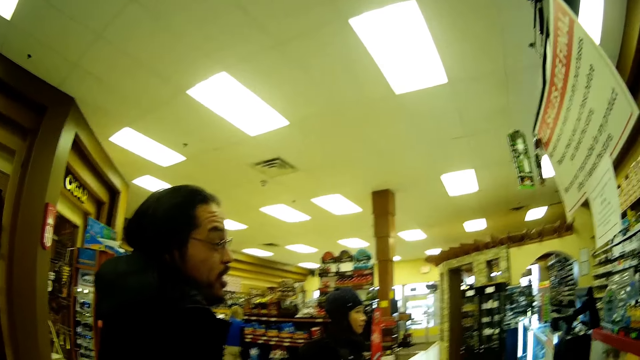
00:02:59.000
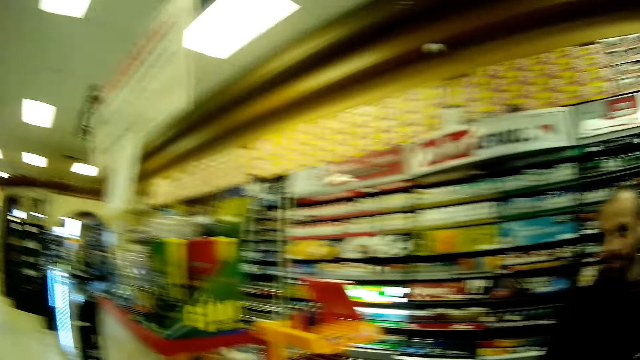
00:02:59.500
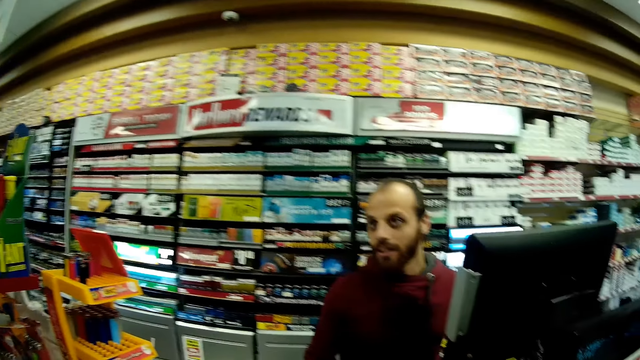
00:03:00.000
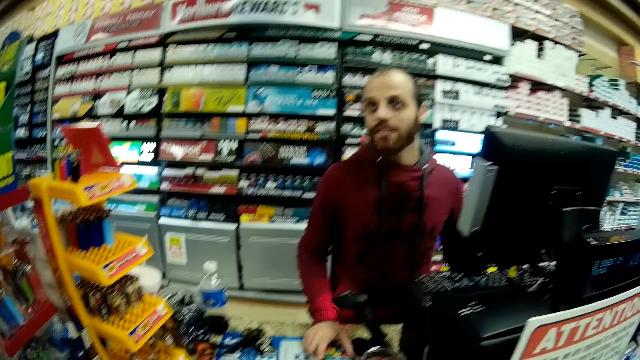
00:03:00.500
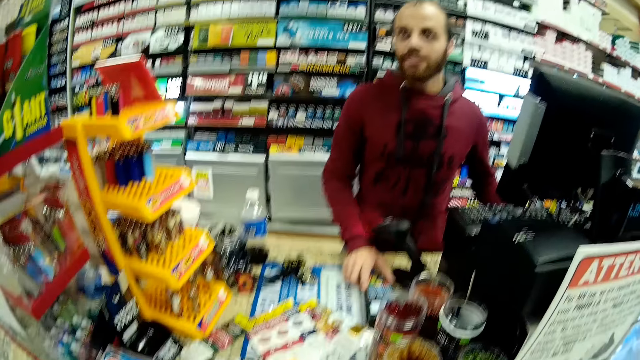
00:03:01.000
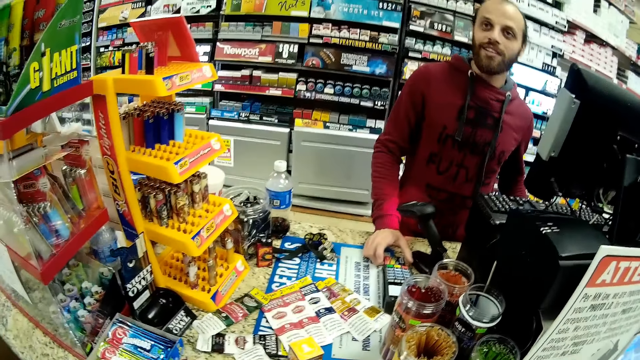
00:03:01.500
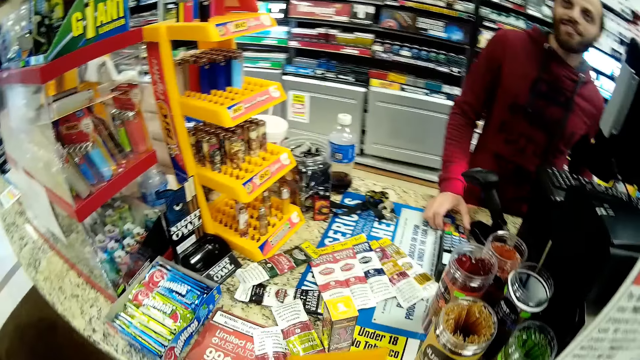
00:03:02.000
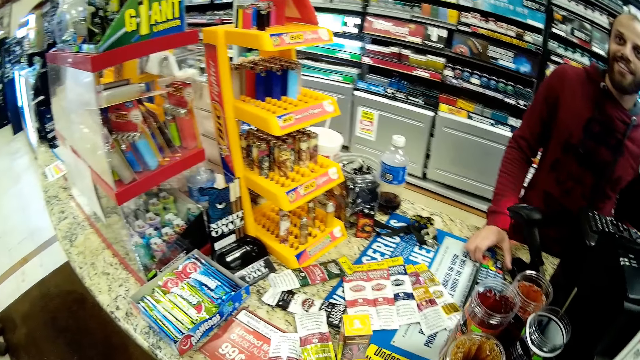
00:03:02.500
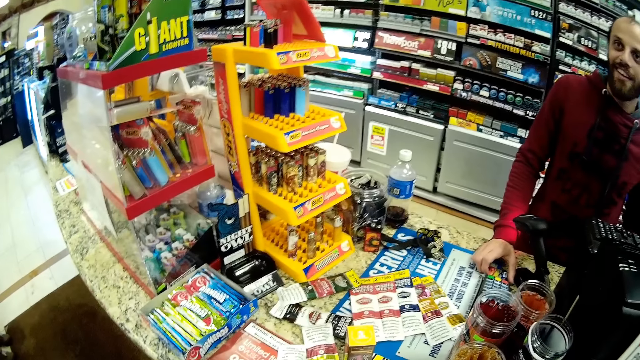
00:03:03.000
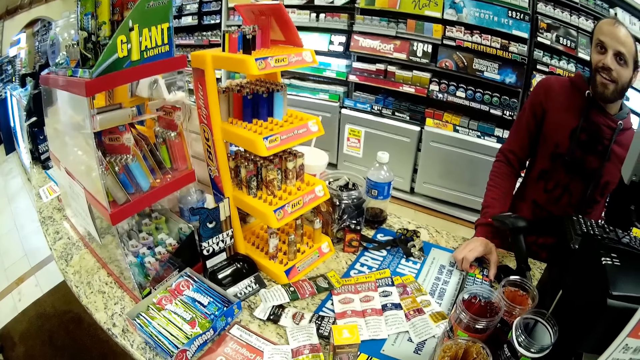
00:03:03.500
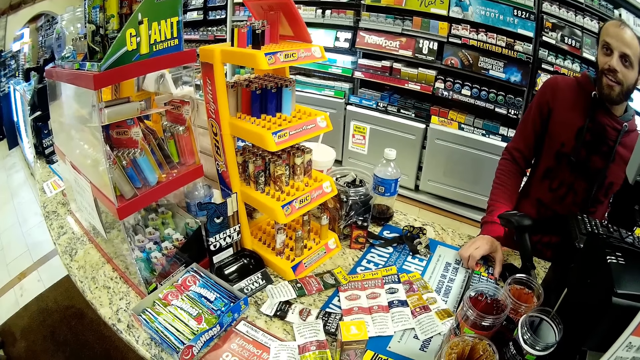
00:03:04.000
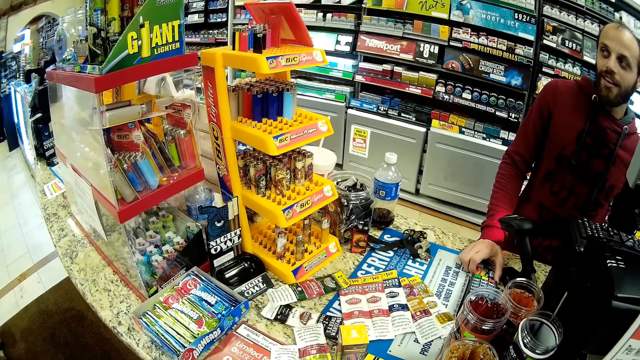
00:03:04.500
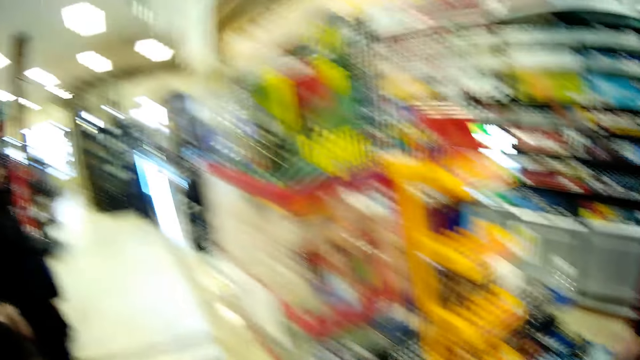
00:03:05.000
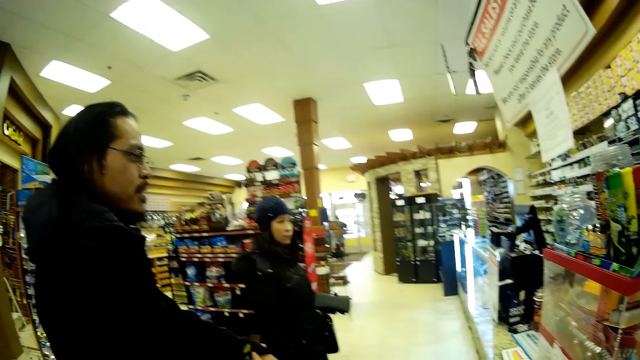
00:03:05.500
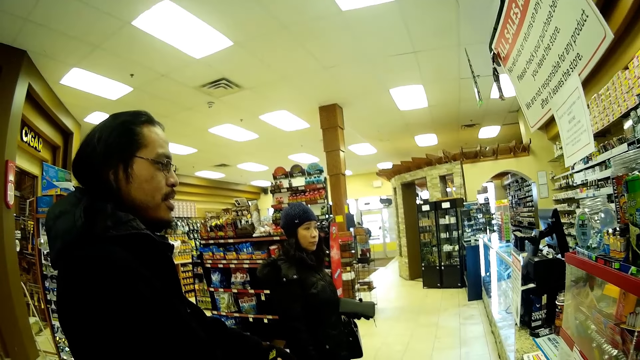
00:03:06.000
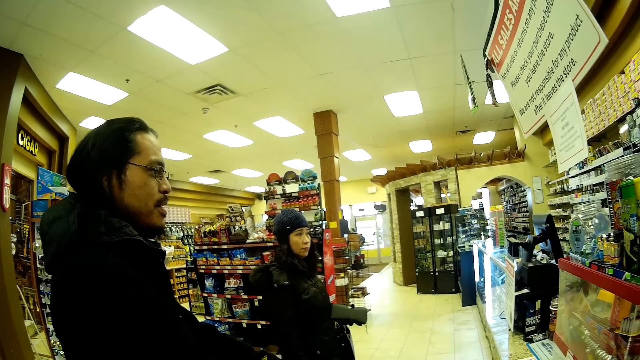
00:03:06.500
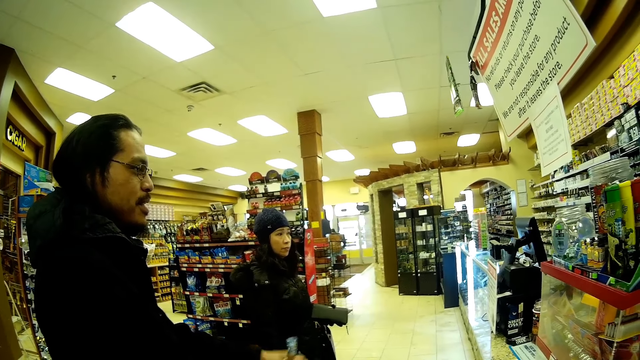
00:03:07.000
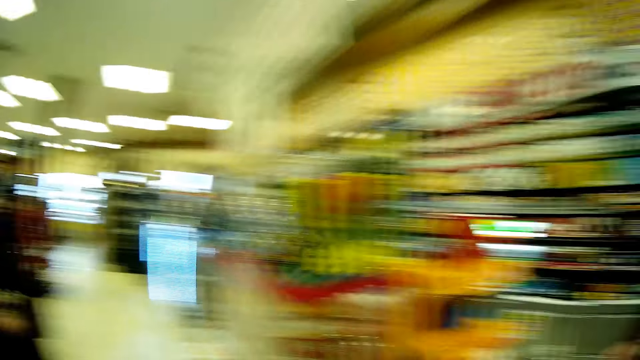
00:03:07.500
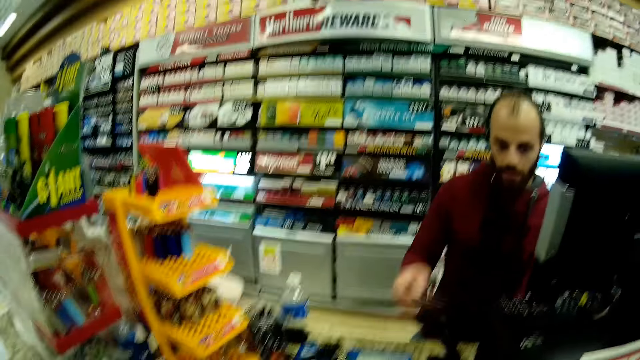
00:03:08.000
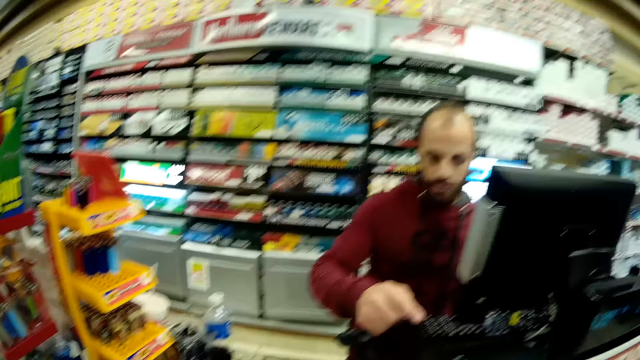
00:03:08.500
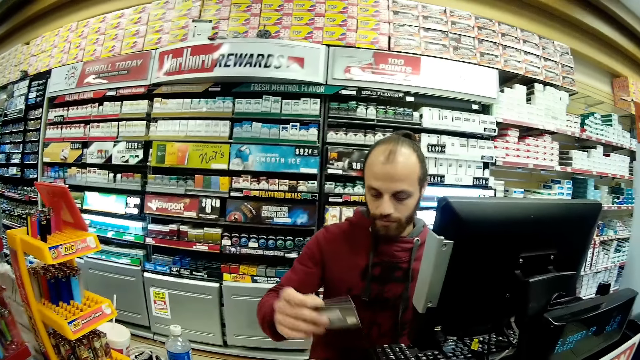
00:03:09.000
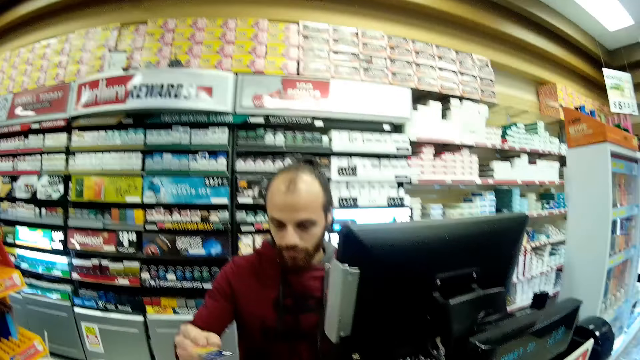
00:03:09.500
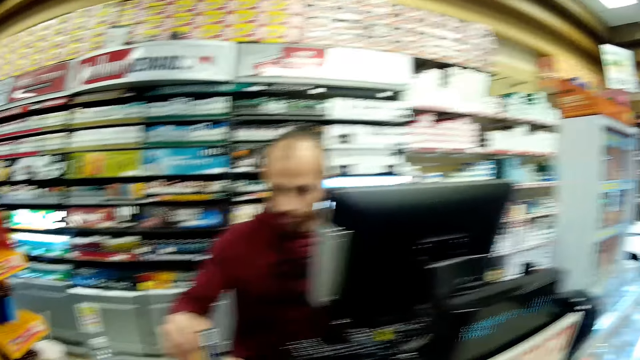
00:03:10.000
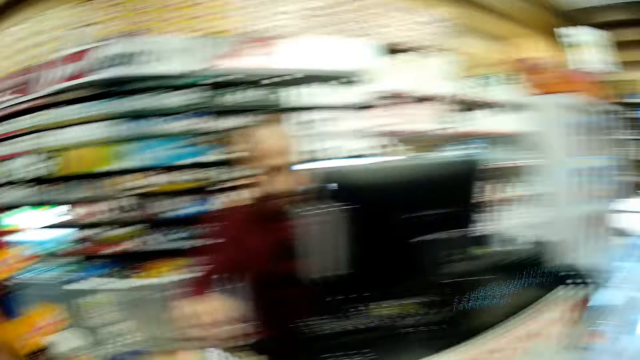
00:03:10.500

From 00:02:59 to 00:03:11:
A man converses. The man looks around. The man picks up the cards.

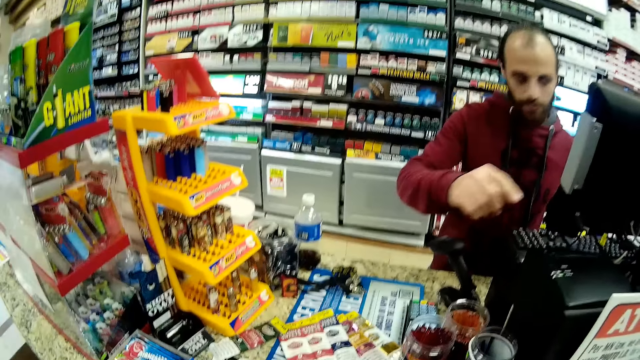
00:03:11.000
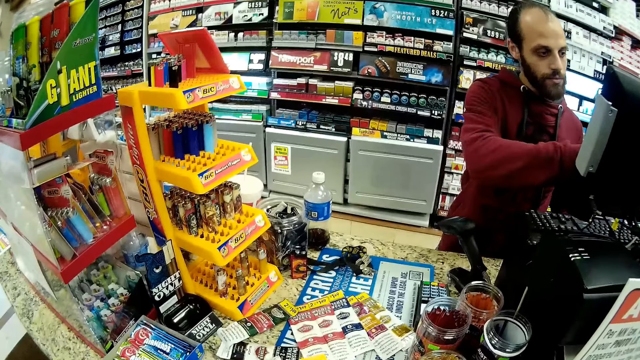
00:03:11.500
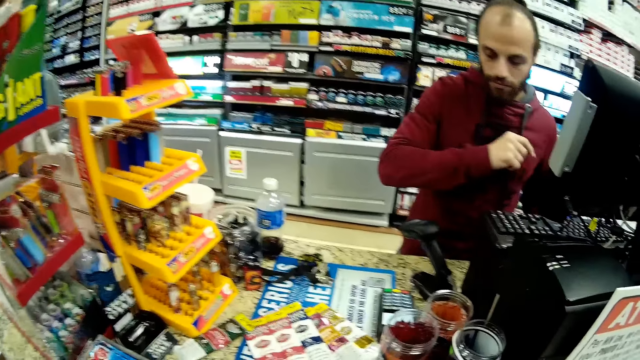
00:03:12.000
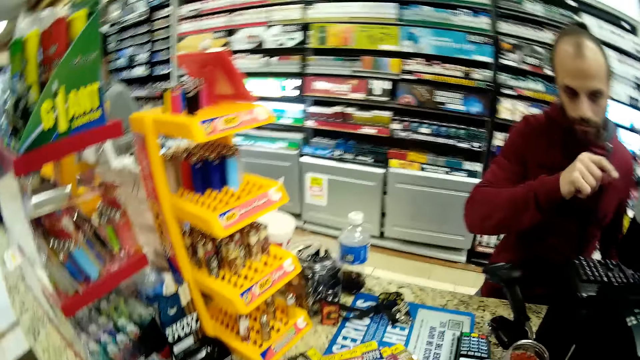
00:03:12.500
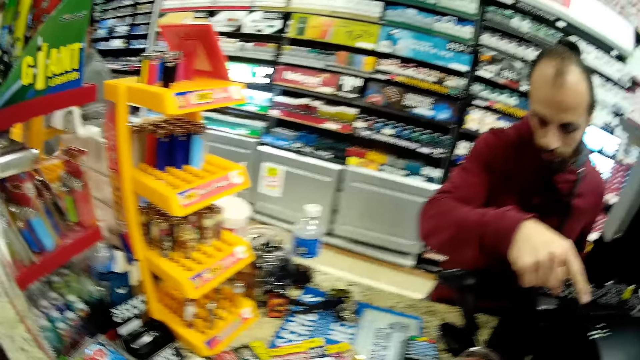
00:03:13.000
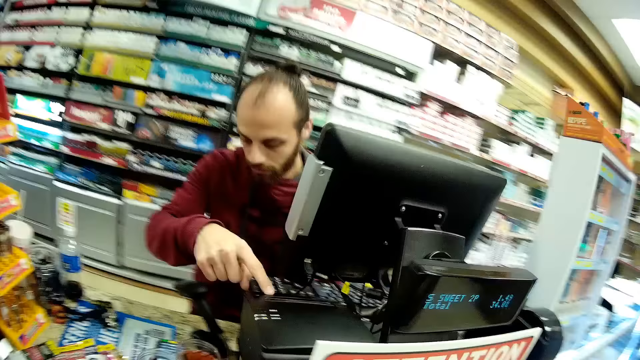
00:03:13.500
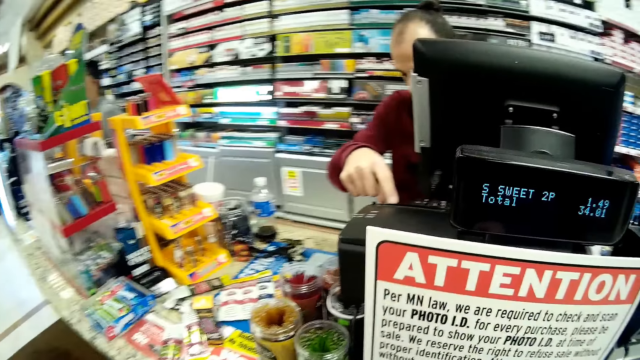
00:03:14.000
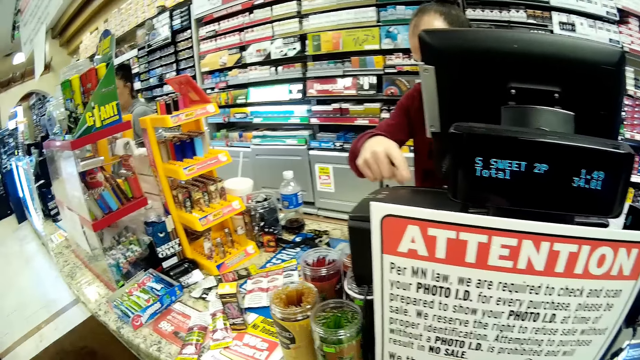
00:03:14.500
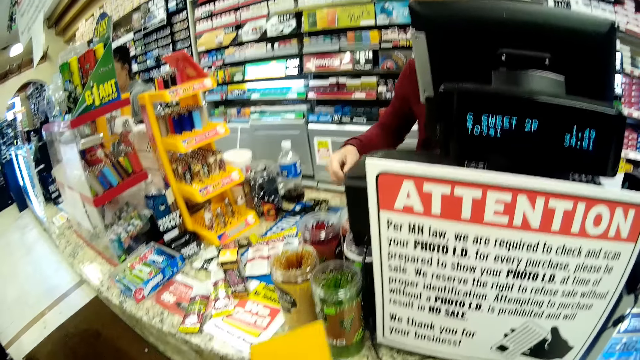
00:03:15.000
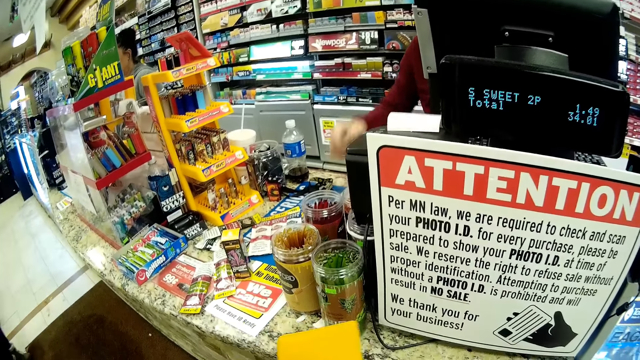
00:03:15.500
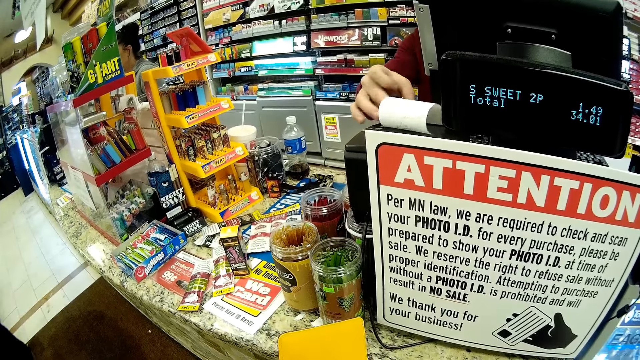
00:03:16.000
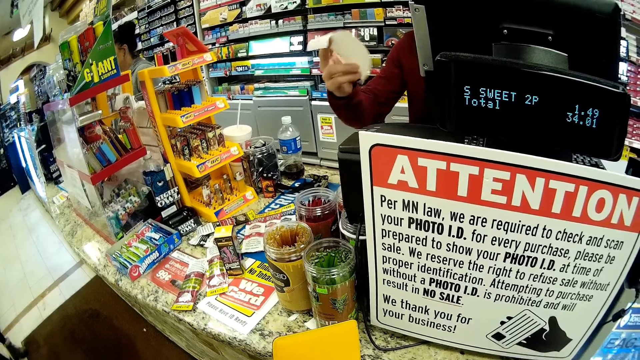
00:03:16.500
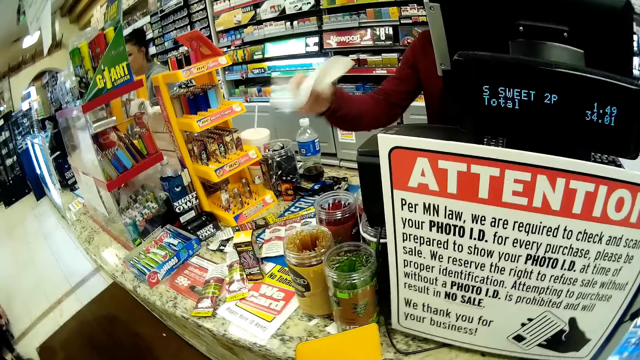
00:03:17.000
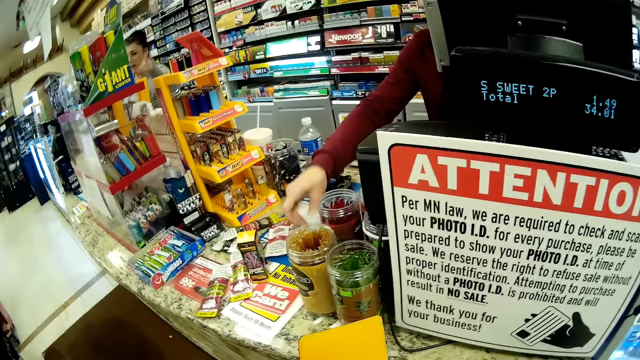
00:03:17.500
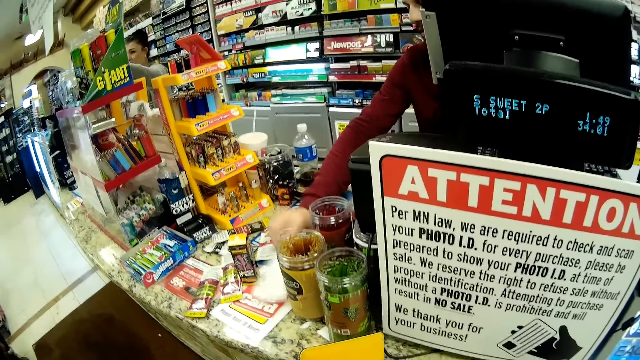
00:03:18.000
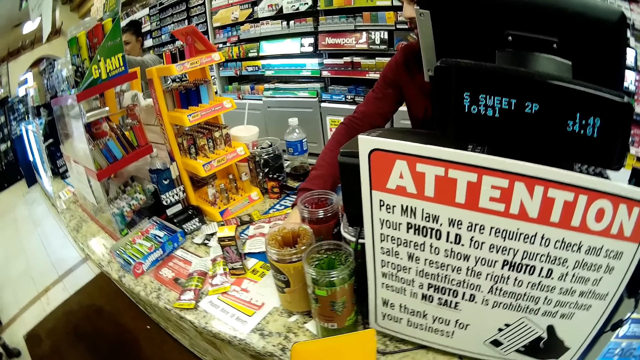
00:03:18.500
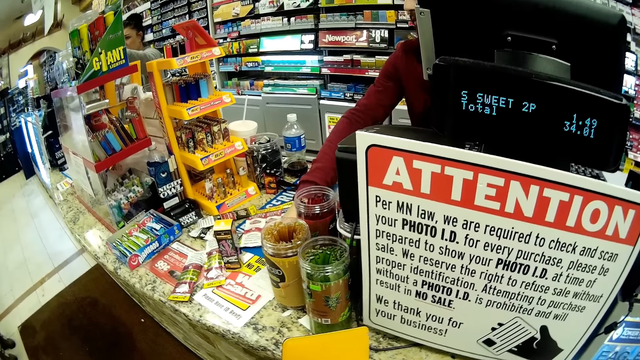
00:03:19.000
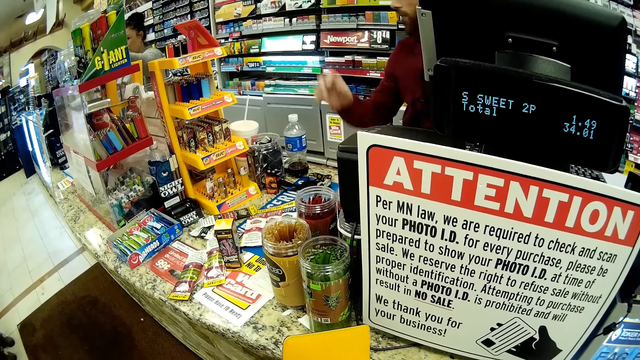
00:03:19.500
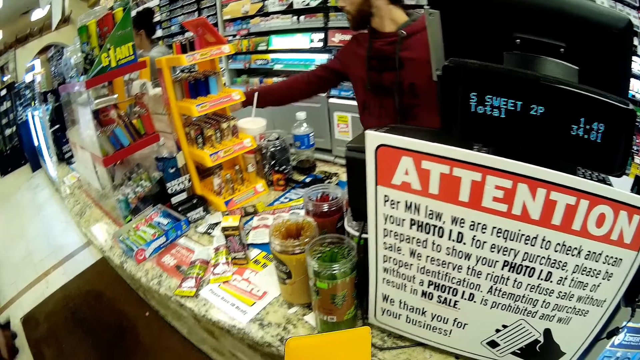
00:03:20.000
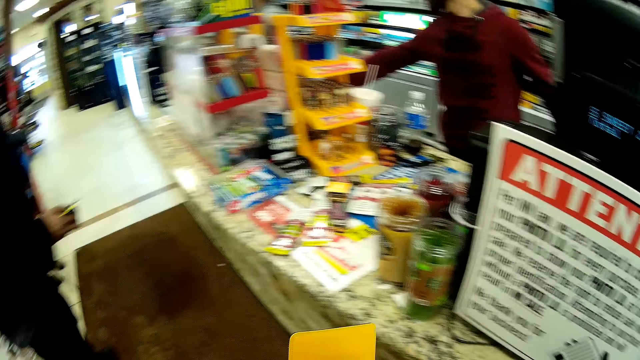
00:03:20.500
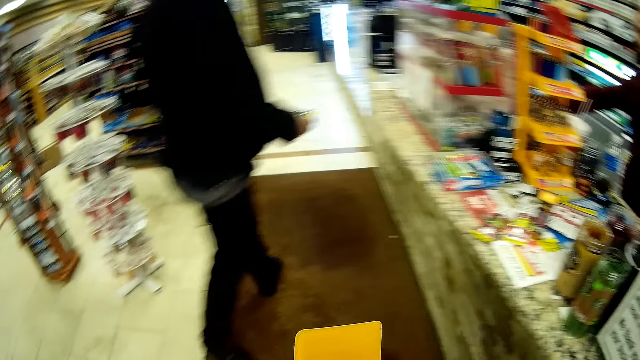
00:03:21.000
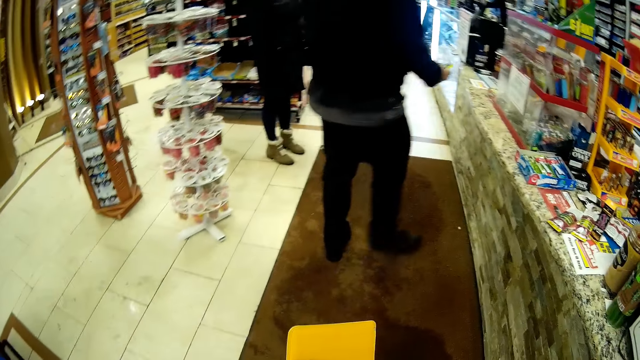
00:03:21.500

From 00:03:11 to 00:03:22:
The store attendant operates the desktop. The store attendant looks at the keyboard and operates the keyboard. The store attendant removes a receipt from a machine. The store attendant looks at the receipt. The store attendant drops the receipt on the counter. A lady moves the hands. The store attendant picks up something. The camera wearer picks up a nylon from the counter. A man steps forward.
